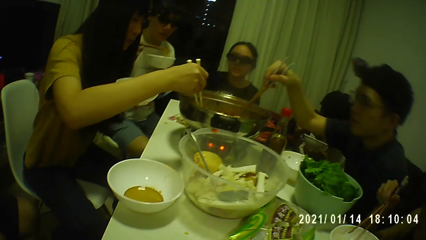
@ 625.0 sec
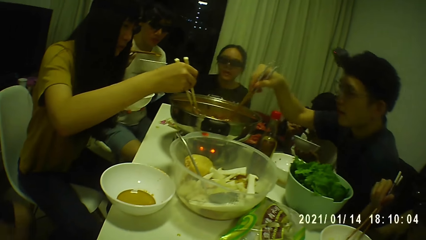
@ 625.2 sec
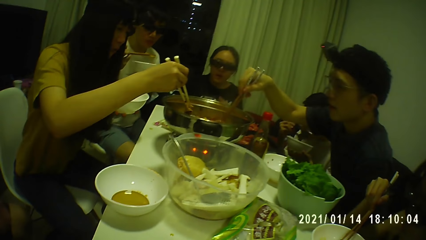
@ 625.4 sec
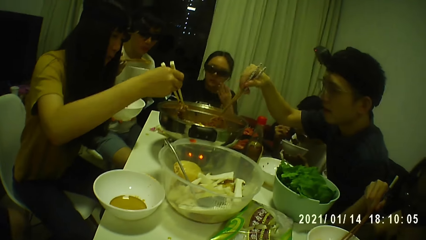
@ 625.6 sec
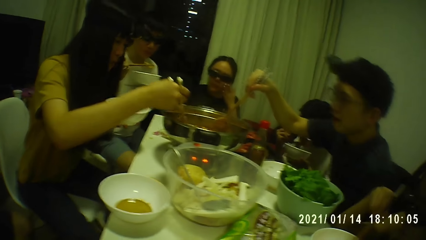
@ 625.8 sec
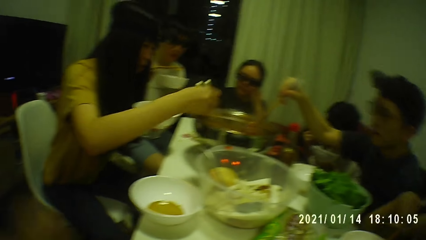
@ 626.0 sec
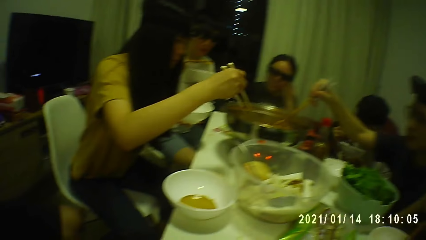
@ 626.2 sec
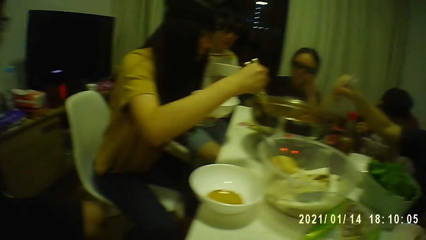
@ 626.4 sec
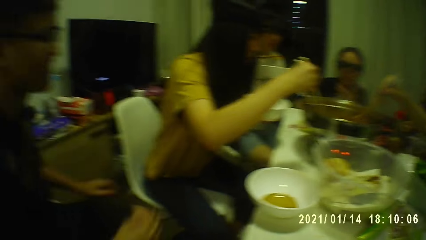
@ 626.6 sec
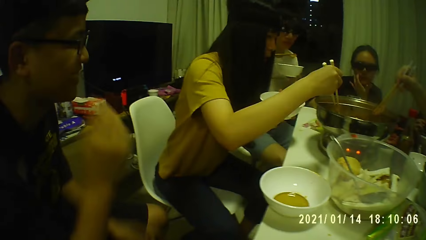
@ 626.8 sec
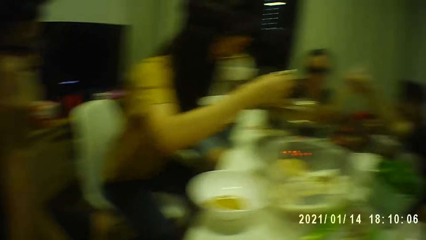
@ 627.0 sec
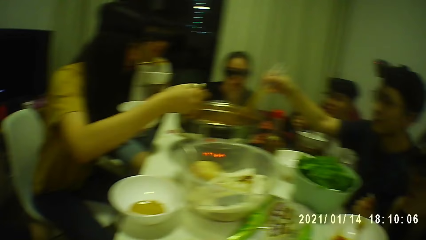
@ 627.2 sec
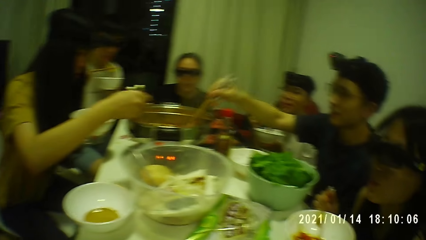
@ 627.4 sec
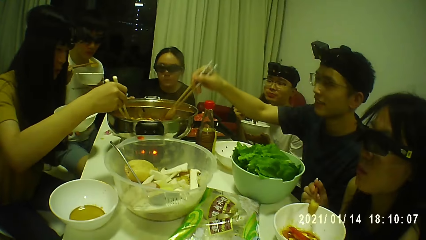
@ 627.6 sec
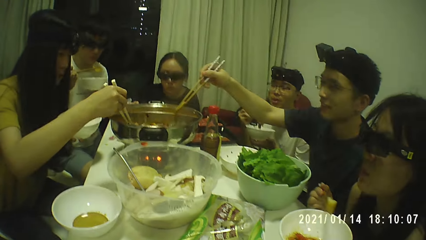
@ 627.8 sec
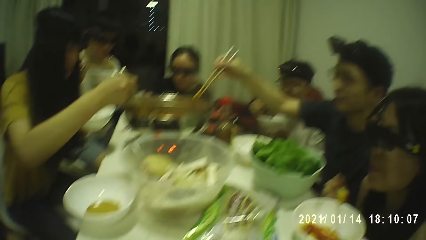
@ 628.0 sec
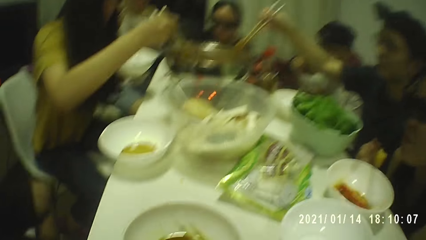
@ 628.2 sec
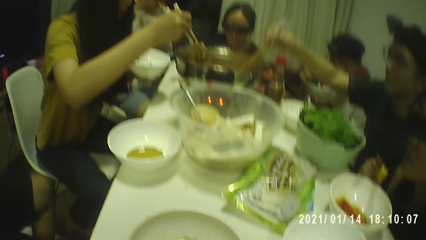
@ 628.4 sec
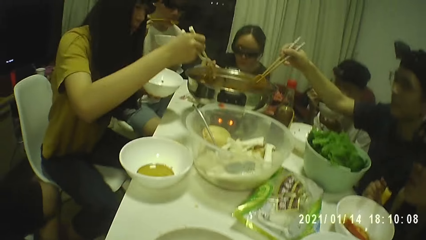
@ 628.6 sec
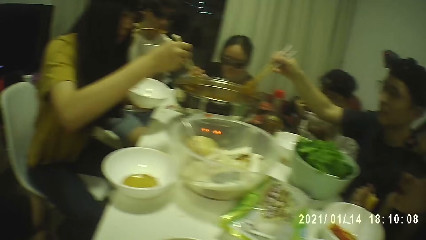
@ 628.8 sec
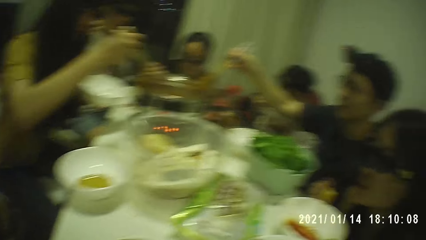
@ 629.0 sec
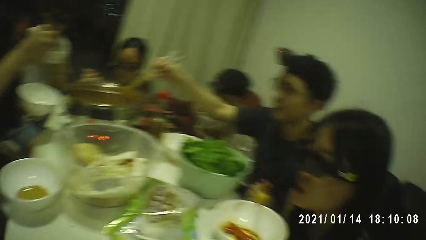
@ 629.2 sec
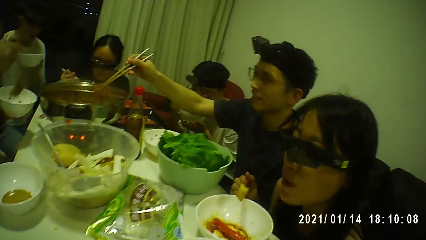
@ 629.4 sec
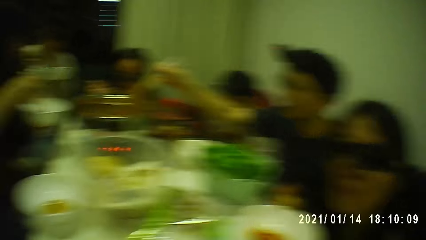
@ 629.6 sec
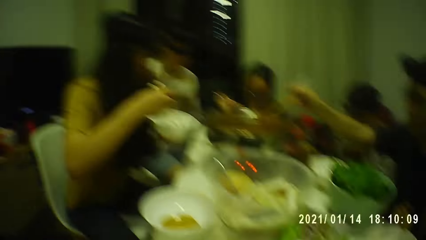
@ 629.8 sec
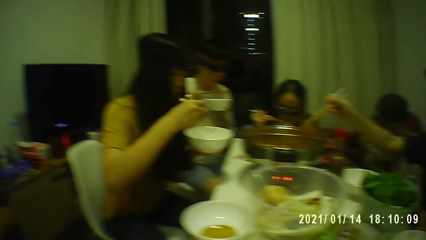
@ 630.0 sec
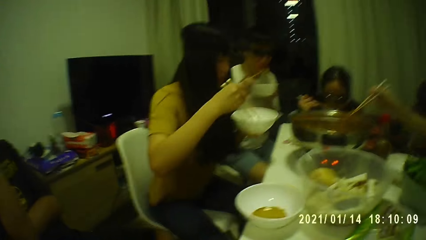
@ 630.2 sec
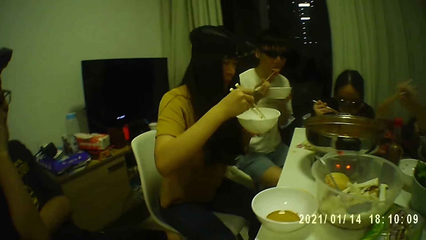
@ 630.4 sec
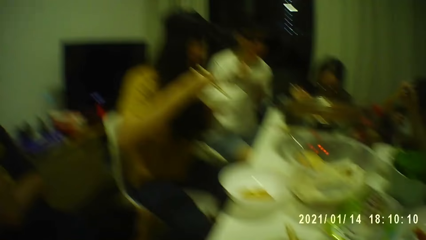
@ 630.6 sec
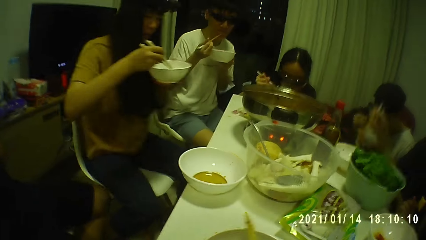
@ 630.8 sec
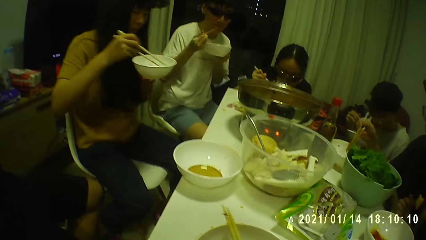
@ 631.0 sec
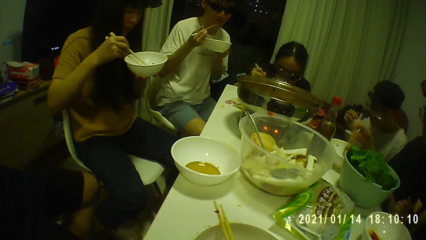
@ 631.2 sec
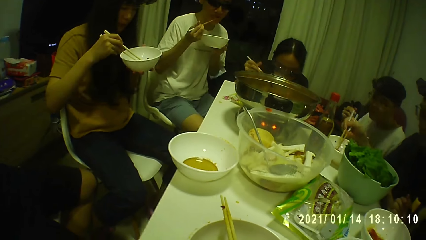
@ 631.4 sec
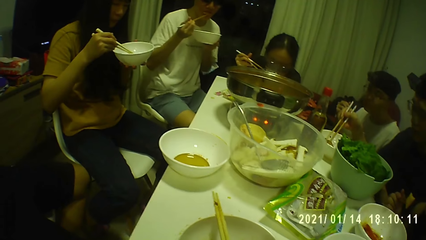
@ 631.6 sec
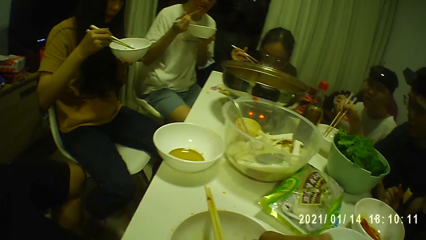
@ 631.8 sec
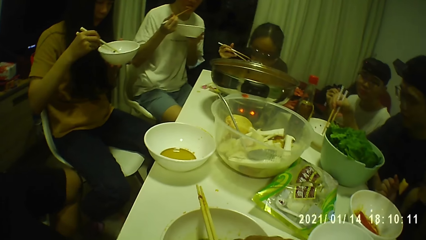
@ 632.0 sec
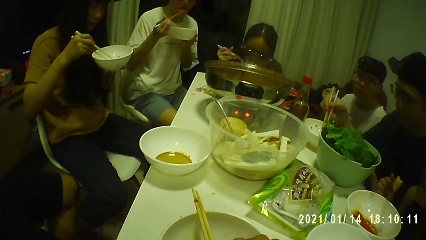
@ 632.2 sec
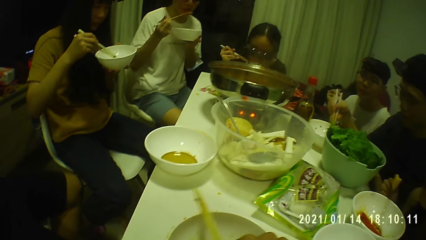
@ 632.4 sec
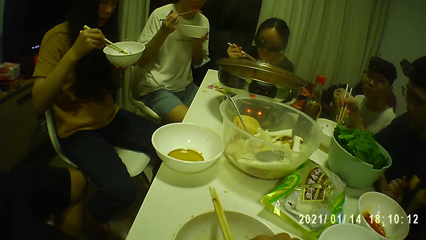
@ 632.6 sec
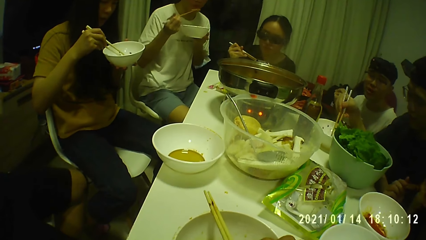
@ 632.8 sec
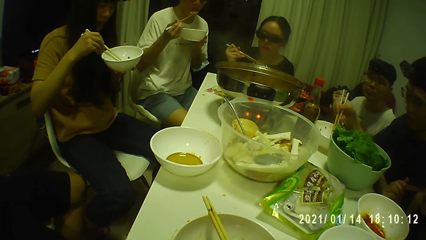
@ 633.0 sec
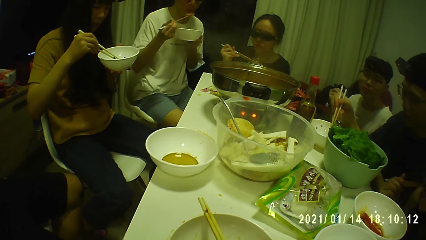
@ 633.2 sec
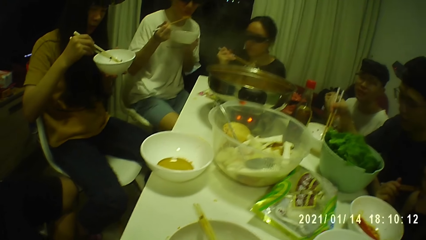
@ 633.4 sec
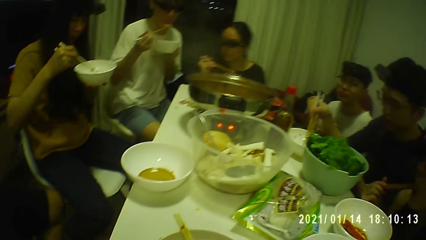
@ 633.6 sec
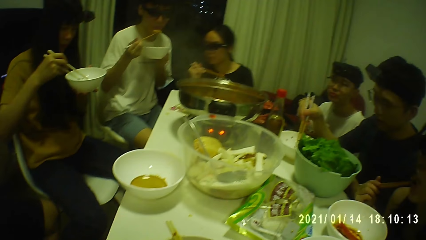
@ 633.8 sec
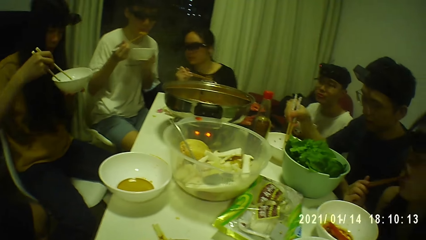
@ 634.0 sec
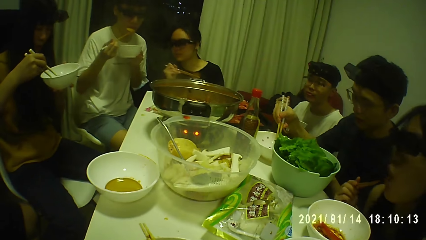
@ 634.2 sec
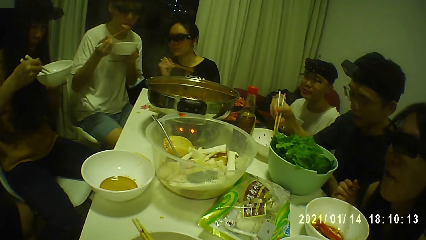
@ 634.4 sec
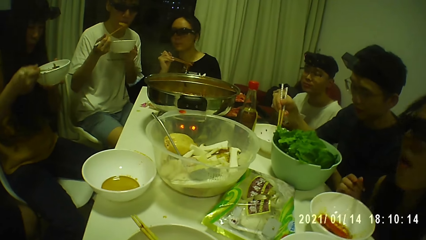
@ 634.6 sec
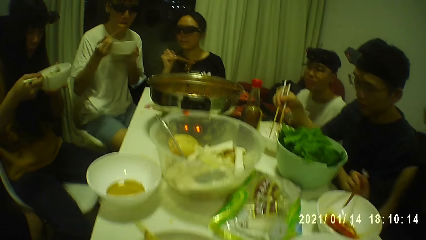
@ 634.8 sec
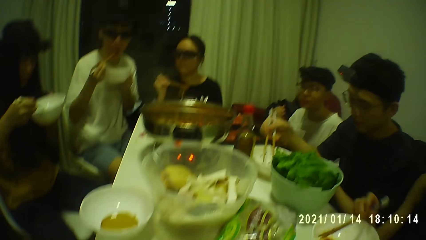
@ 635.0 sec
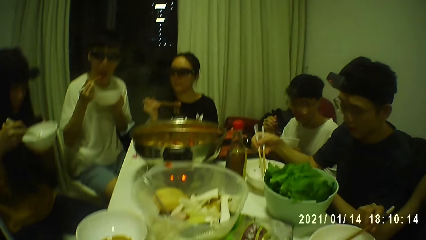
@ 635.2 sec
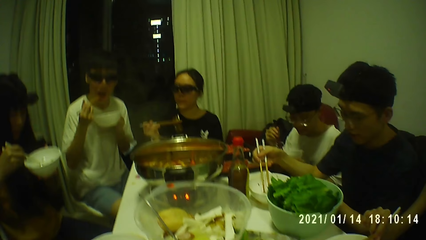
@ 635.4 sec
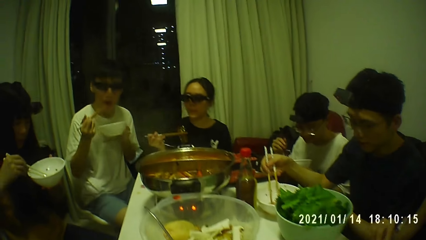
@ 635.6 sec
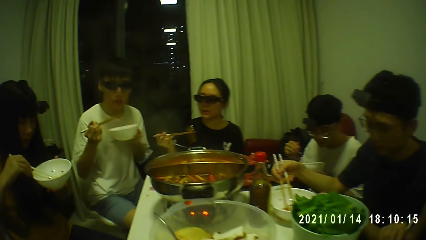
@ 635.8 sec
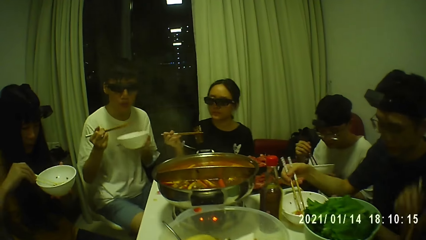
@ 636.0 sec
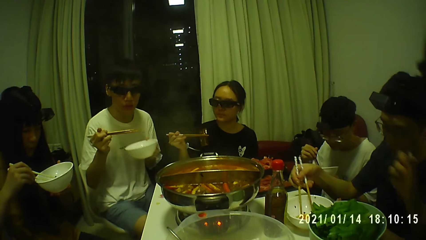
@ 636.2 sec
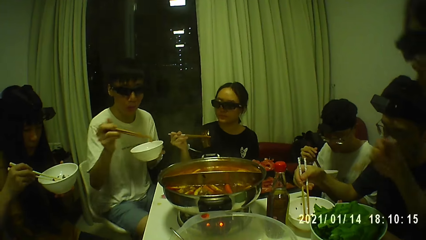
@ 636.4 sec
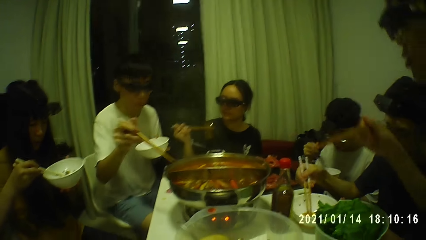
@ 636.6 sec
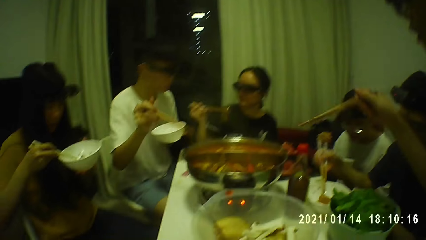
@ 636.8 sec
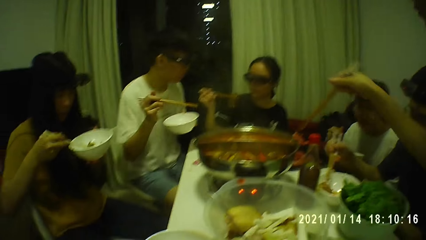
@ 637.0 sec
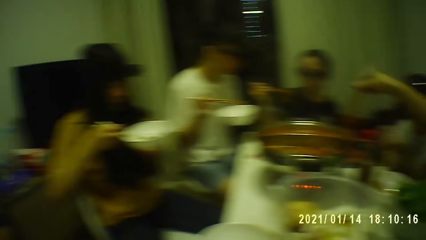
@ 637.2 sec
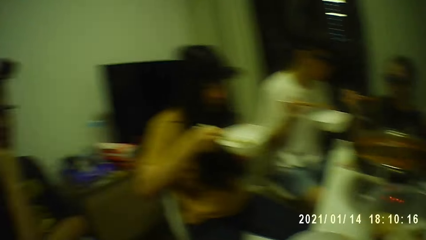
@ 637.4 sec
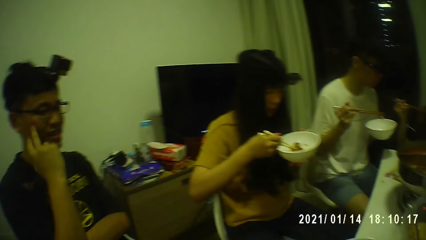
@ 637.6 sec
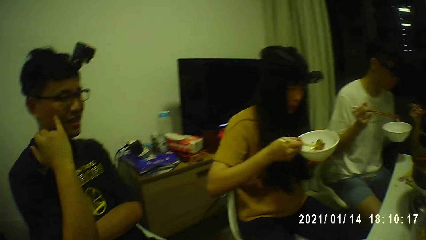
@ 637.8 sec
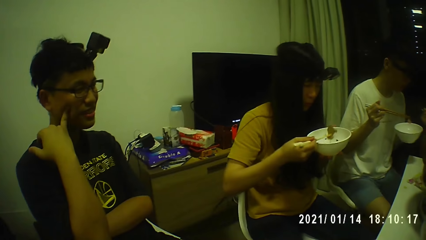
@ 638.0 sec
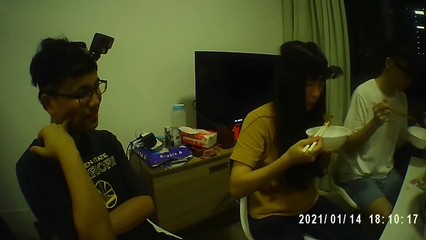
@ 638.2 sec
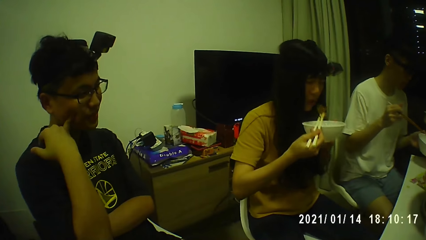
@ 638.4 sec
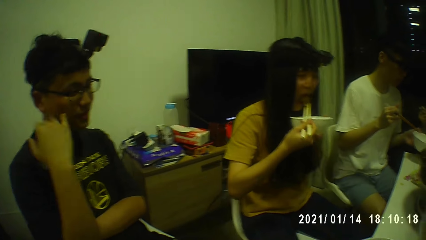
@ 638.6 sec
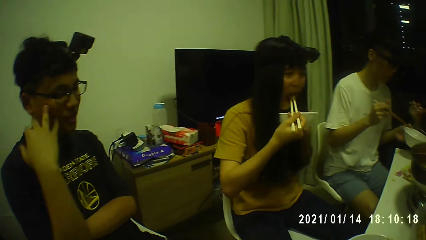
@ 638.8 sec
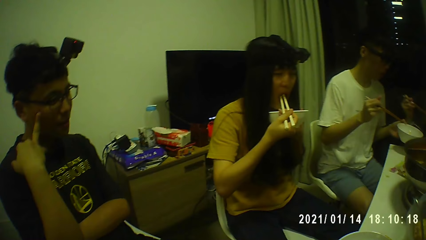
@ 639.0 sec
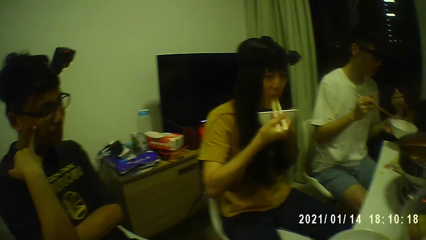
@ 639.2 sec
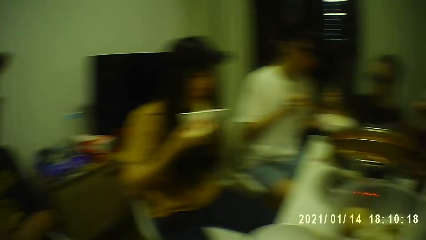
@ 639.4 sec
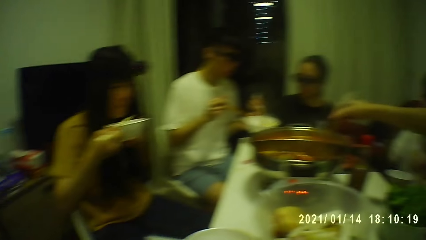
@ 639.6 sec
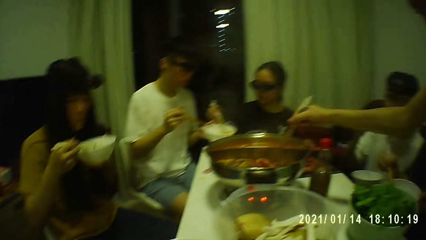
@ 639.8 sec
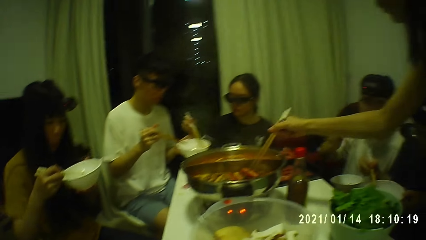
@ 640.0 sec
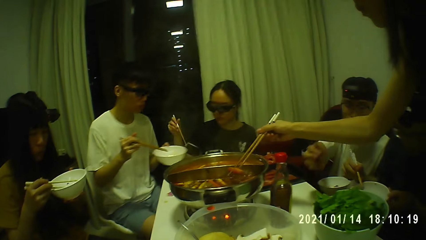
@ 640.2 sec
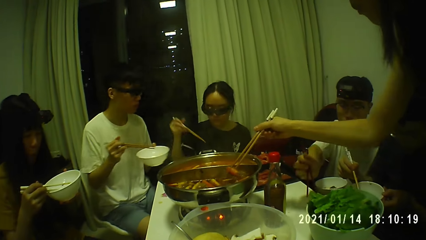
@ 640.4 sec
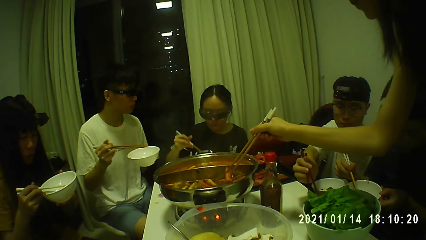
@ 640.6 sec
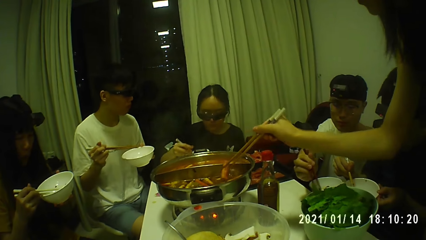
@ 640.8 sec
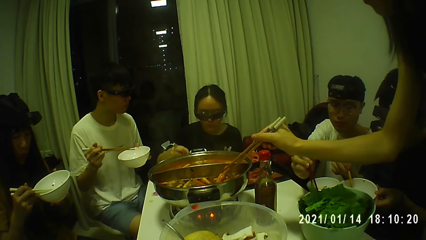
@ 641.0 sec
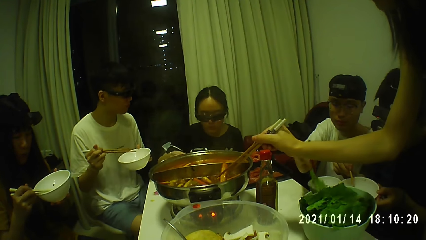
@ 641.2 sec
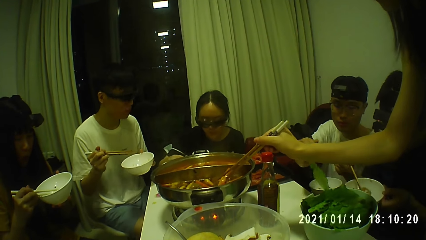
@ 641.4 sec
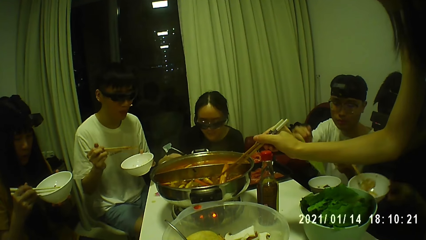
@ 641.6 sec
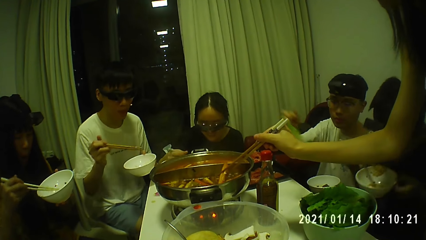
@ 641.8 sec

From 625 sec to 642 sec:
A woman picks the meat from the plate on the table with the chopsticks in her right hand. A man picks lotus root from the pot on the table with the chopsticks in his right hand. Another woman cleans her face with her left hand. Another man touches his glasses with his right hand. The camera wearer converses. A third man puts potato in his mouth with chopsticks in his right hand. A third woman drops the meat in the plate in her left hand with the chopsticks in her right hand. The third woman picks the meat from the plate in her left hand with the chopsticks in her right hand. The first man drops the lotus root in a plate on the table with the chopsticks in his right hand. The camera wearer drops the chopsticks on the plate on the table with his right hand. The first man picks the lotus root from the plate on the table with the chopsticks in his right hand. The first woman puts the meat in her mouth with the chopsticks in her right hand. The second man bends his right pinky finger on his face. The third woman puts the meat in her mouth with the chopsticks in her right hand. The second man bends his right ring finger on his face. The second woman drops meat in the plate in the left hand of the third man with the chopsticks in her right hand. The first woman picks a hotdog from the pot on the table with the chopsticks in her right hand. A fourth man picks a lettuce from a bowl on the table with the chopsticks in his right hand. The second woman picks meat from the plate on the table with chopsticks in her right hand.
